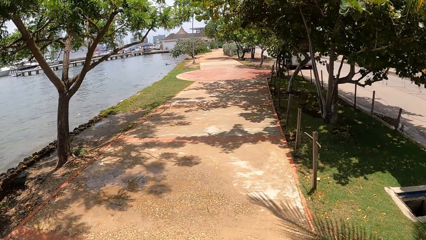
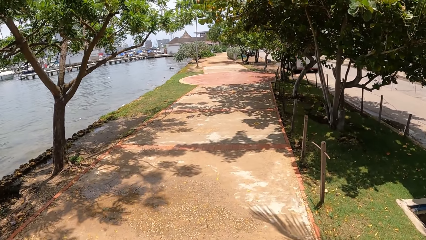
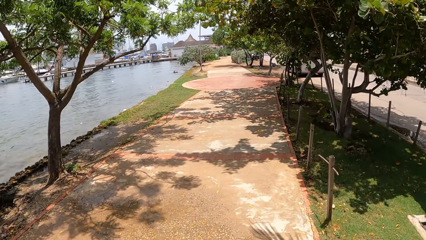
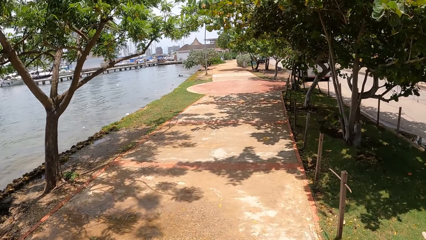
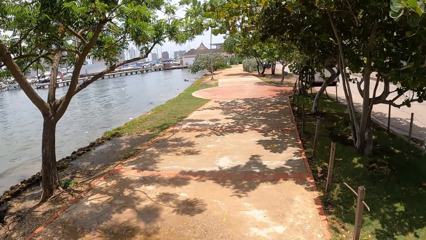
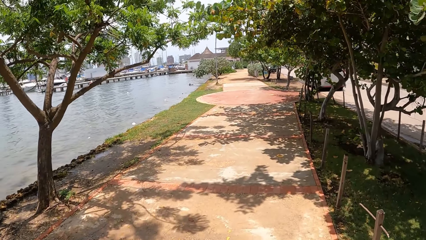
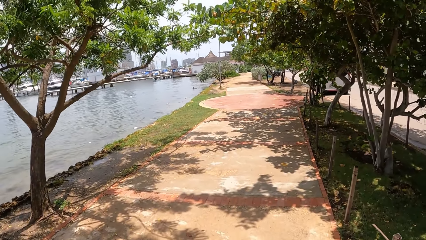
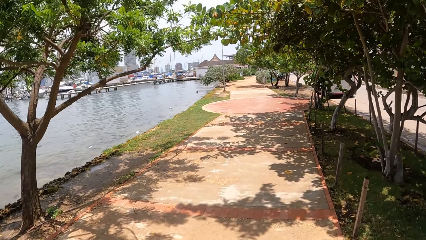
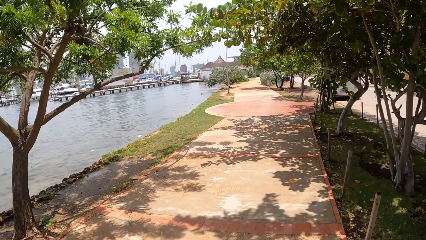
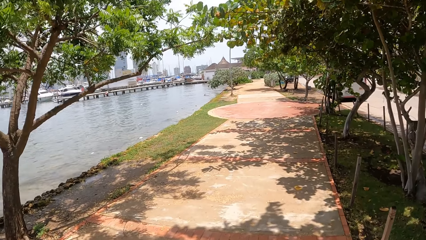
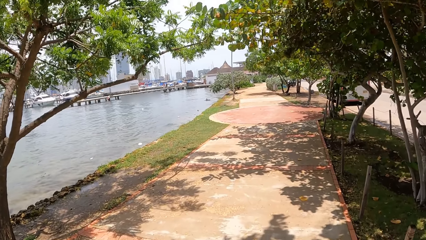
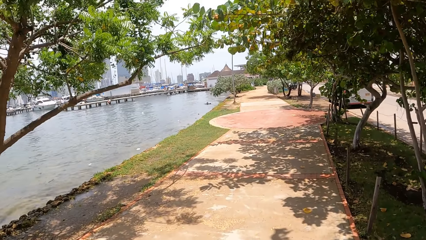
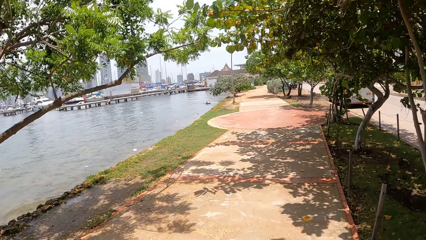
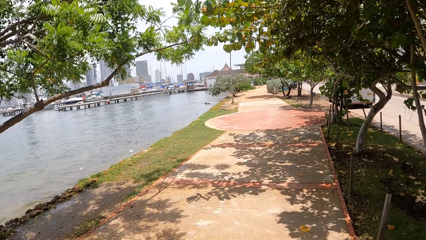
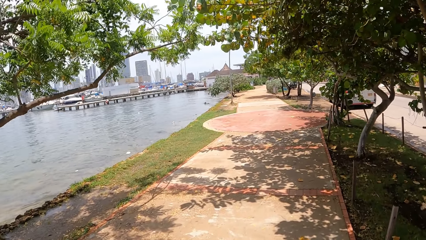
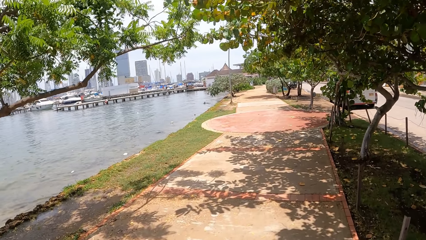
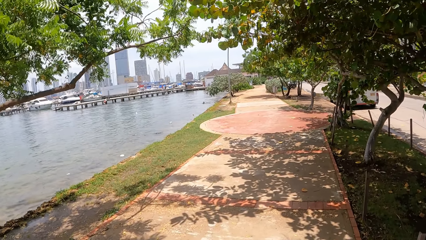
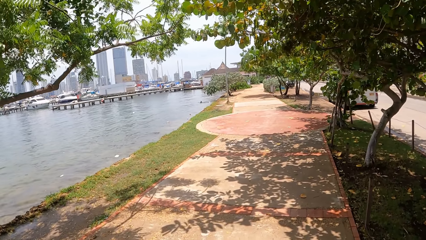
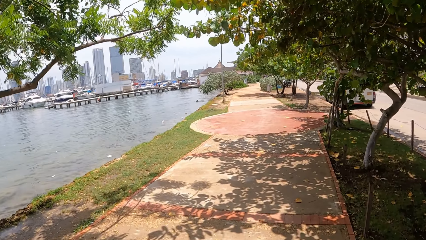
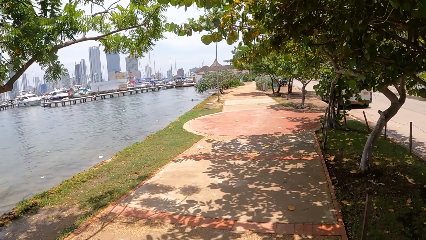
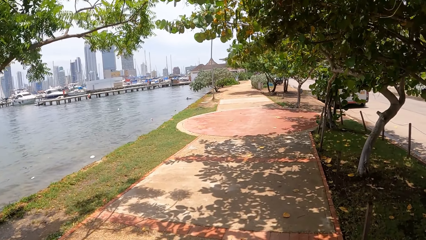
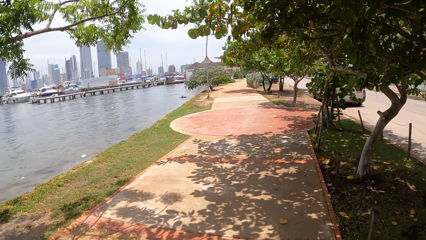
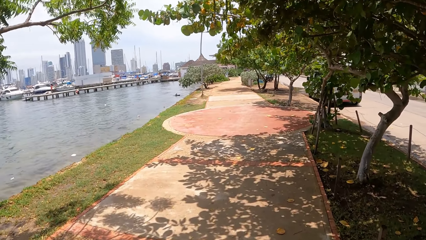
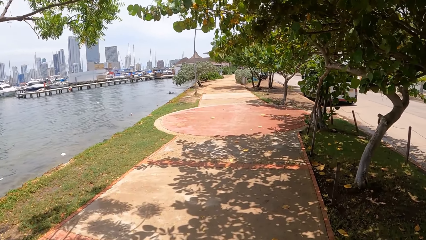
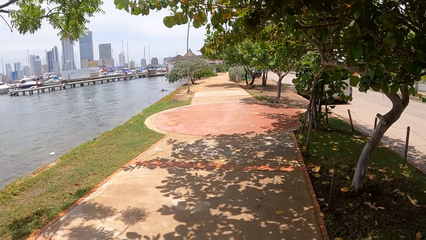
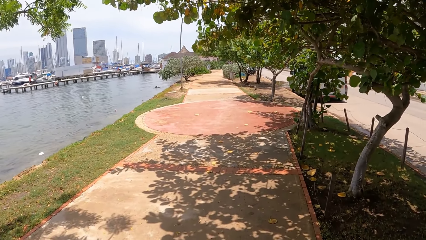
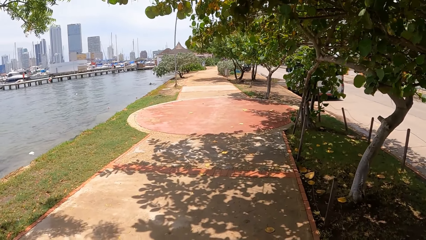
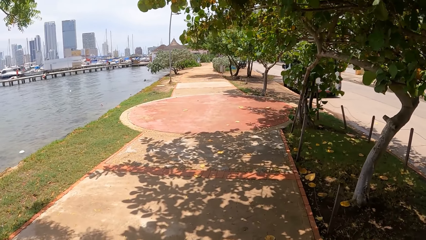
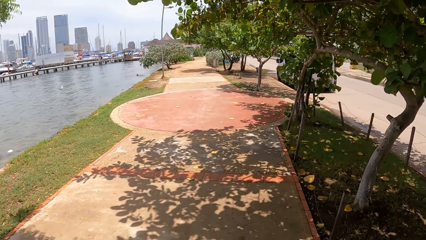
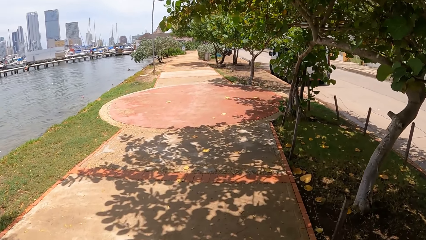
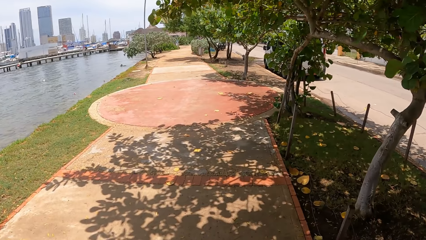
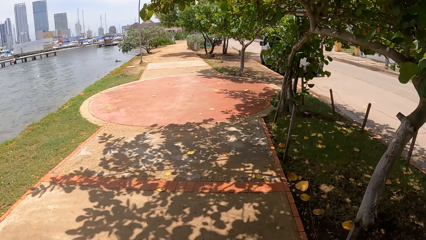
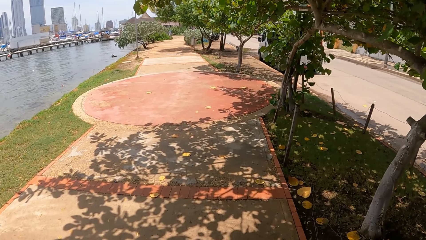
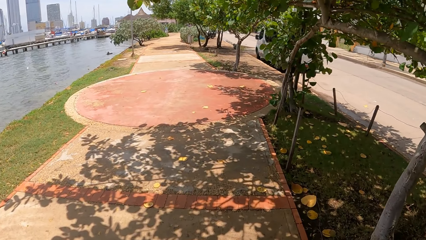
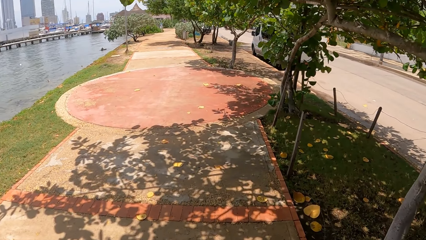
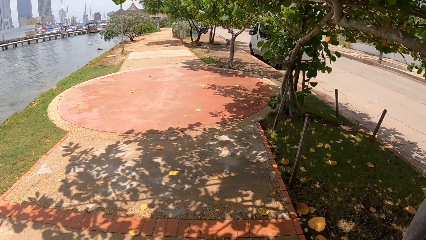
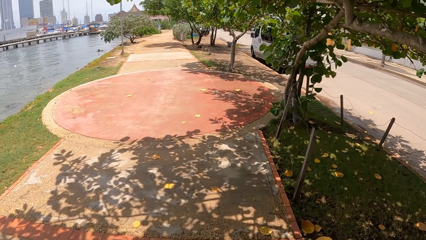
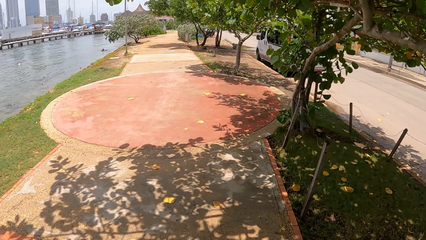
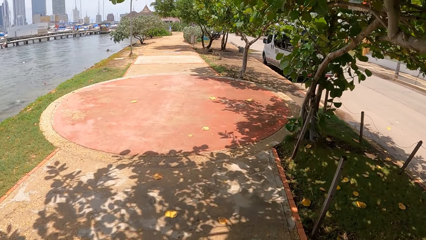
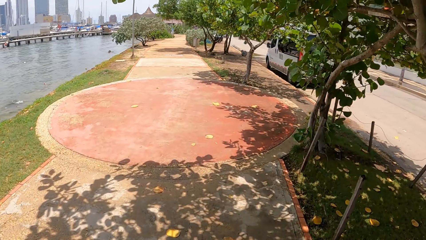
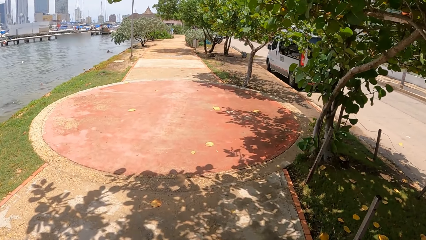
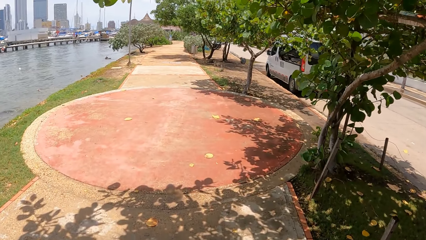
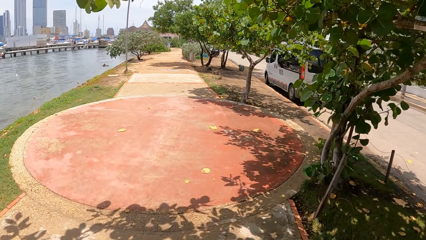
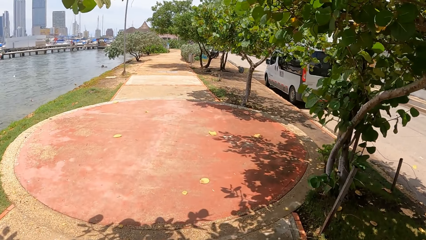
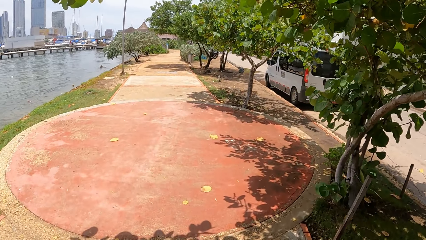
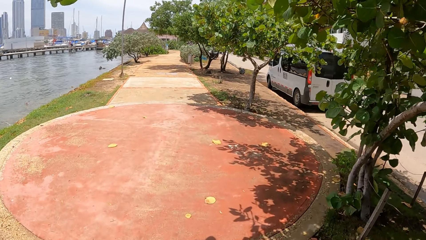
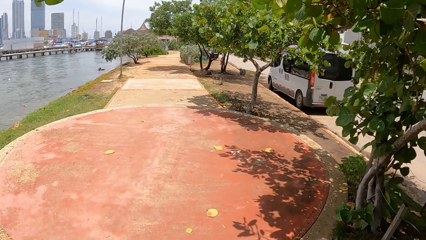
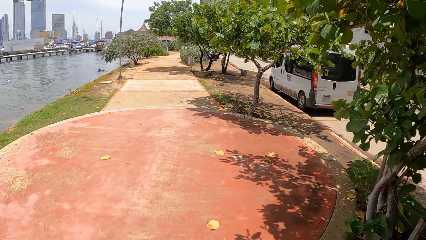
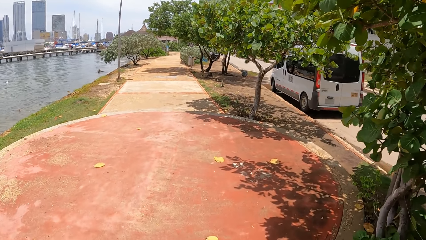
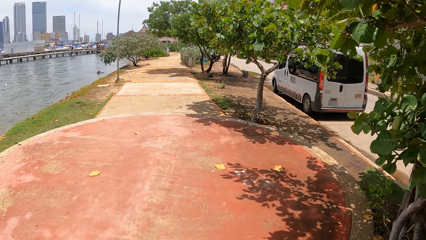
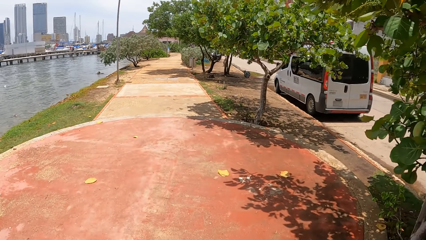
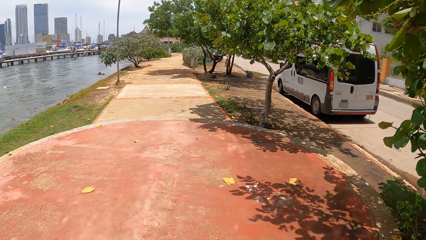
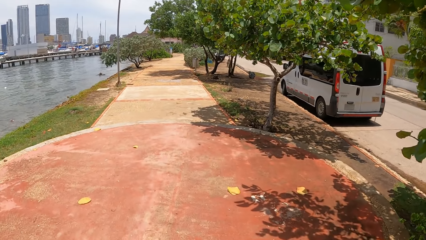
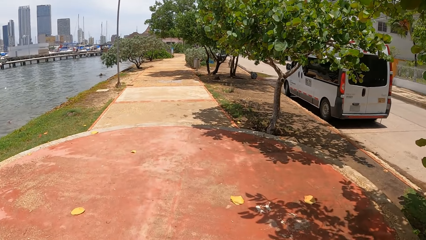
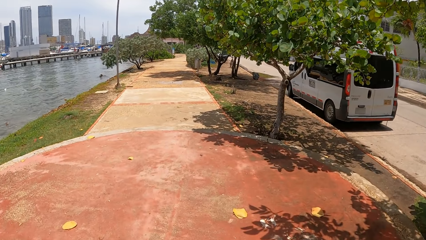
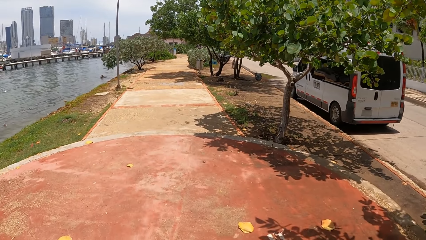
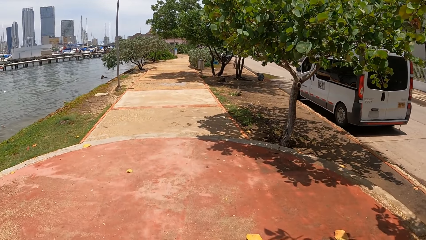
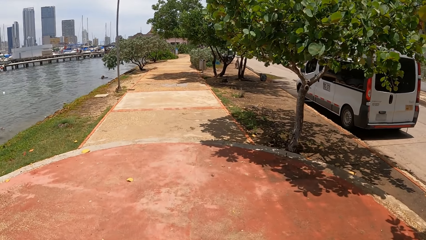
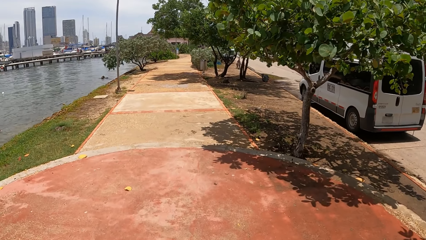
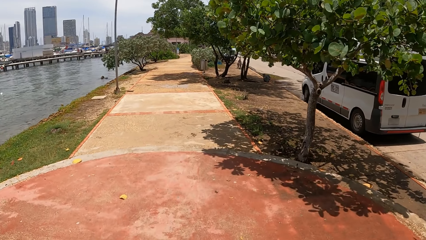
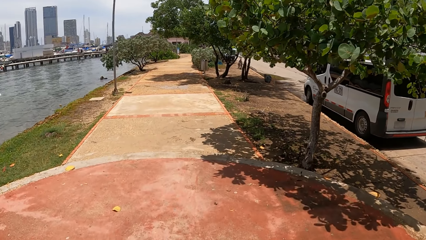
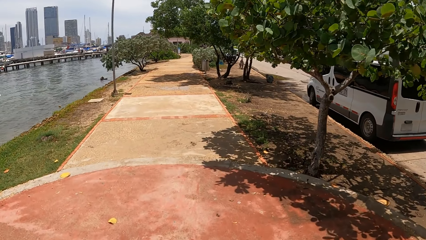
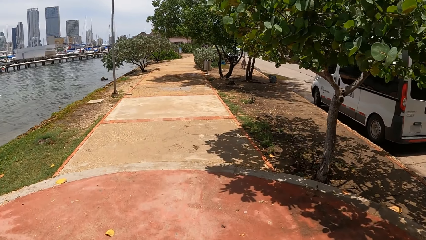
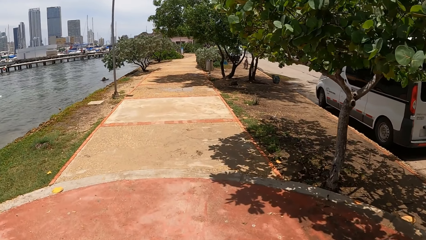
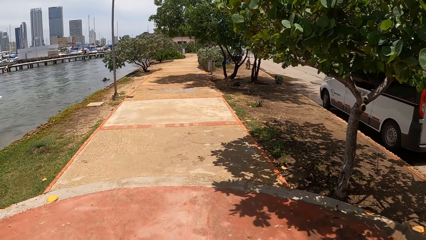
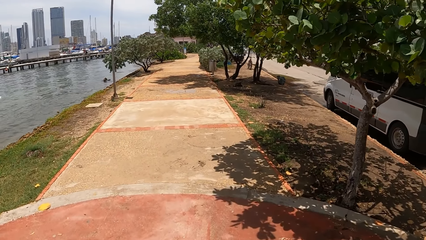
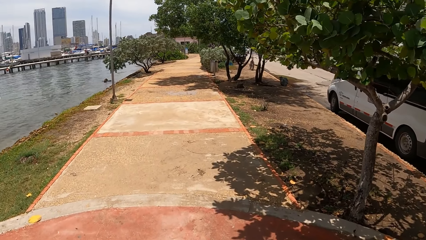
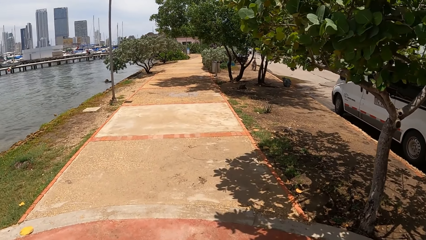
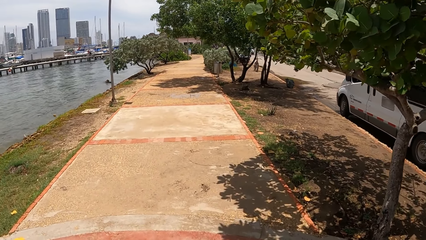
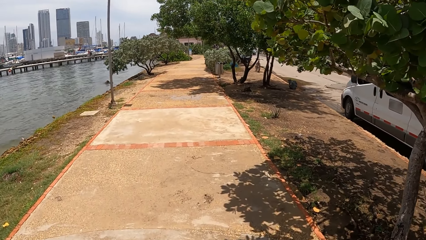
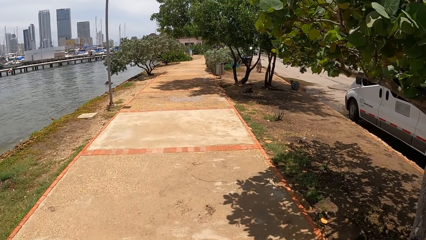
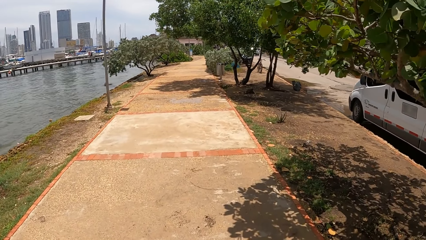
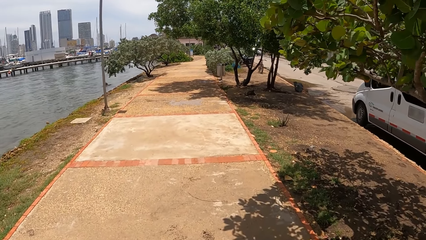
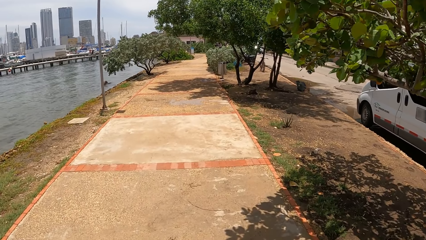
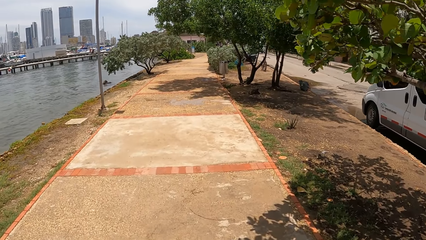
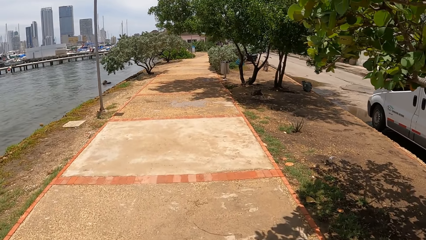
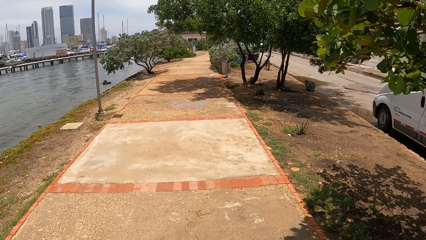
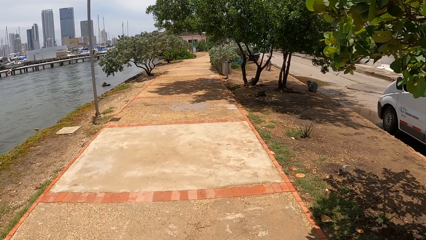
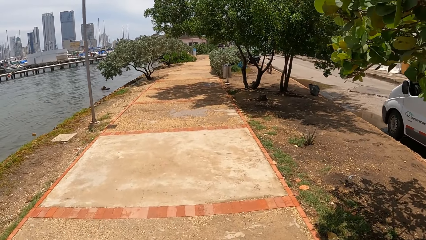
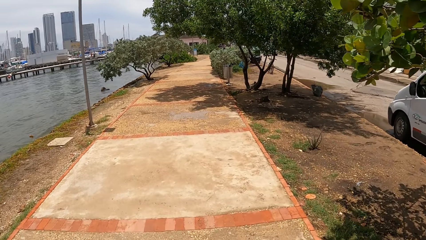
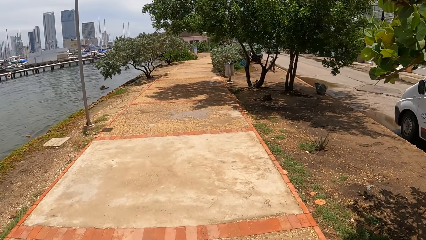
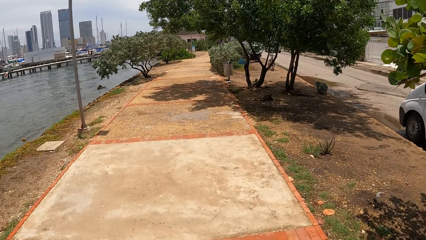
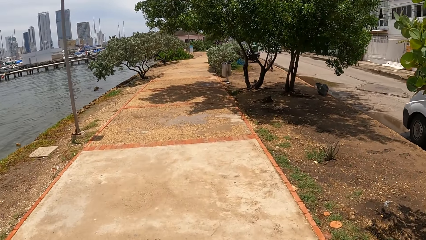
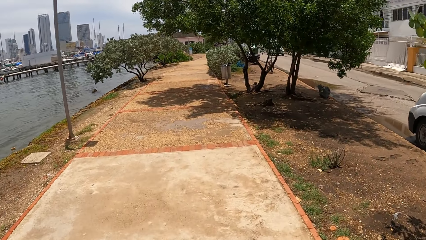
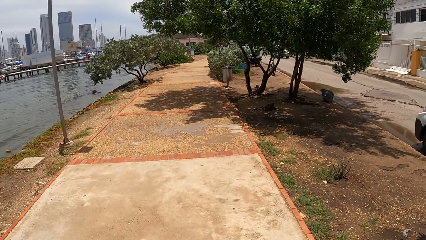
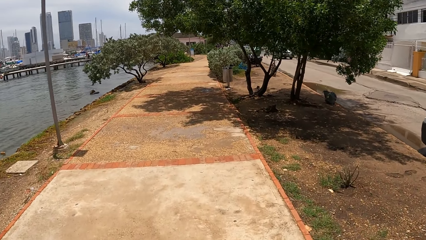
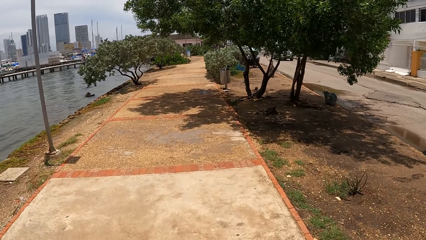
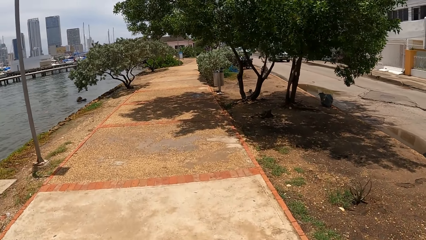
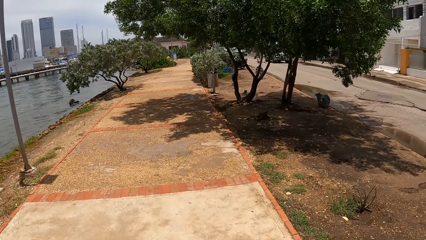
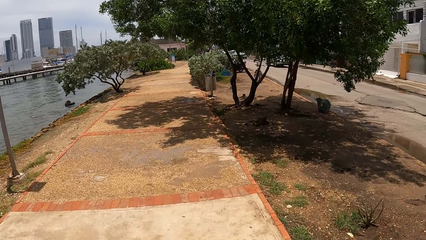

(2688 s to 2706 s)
The camera wearer looks at the uncovered septic tank. They walk on the pathway. They look at the van on the road. They walk on the pathway.
